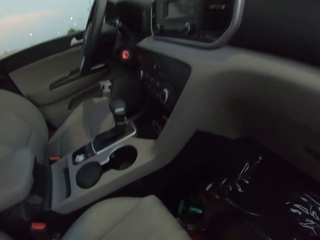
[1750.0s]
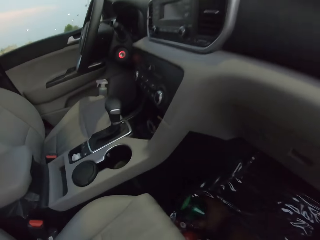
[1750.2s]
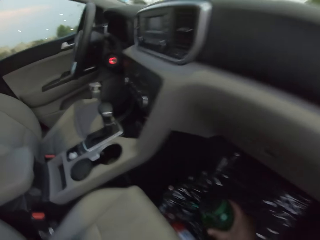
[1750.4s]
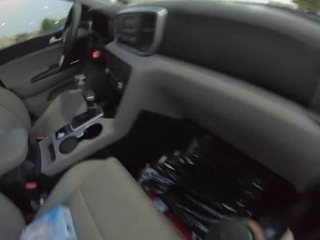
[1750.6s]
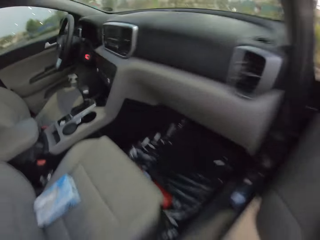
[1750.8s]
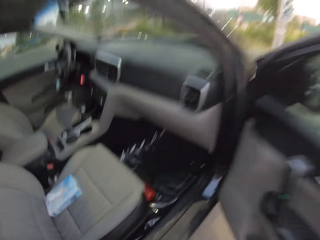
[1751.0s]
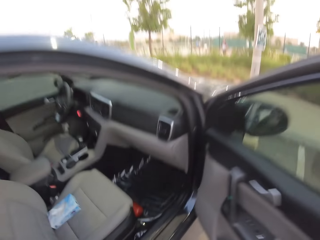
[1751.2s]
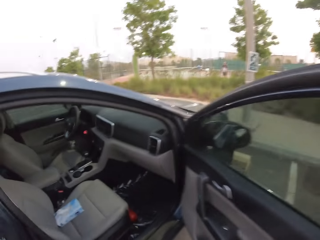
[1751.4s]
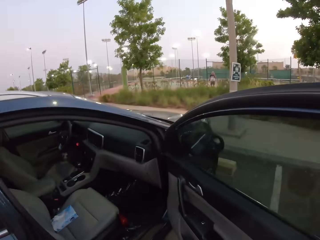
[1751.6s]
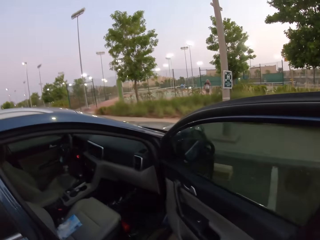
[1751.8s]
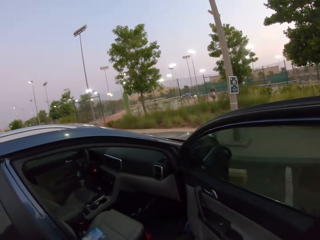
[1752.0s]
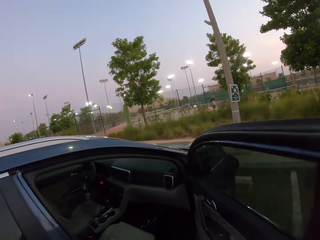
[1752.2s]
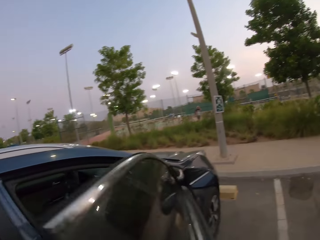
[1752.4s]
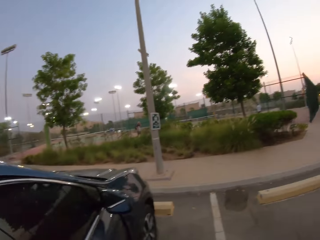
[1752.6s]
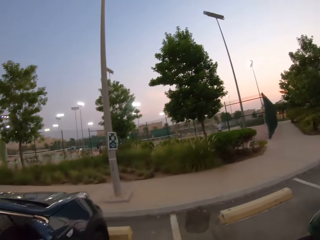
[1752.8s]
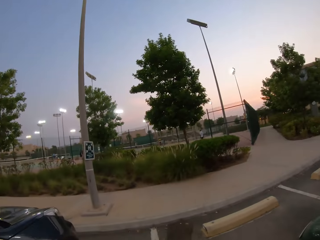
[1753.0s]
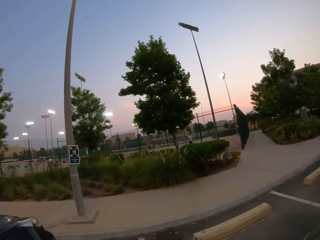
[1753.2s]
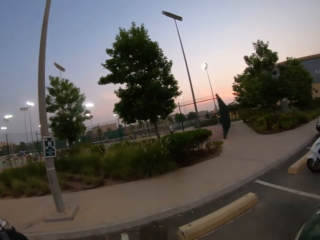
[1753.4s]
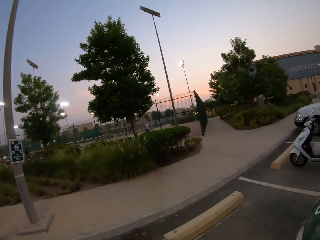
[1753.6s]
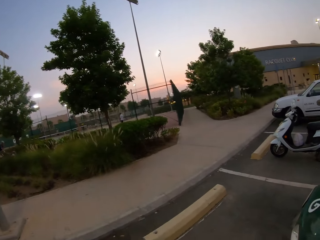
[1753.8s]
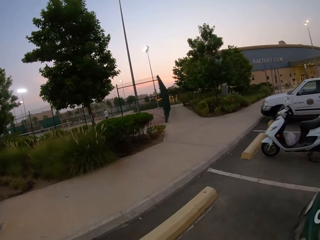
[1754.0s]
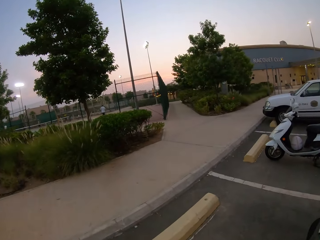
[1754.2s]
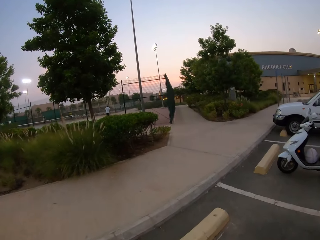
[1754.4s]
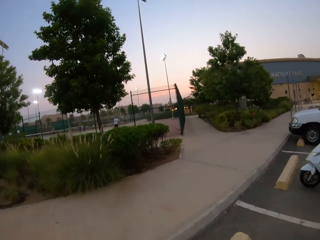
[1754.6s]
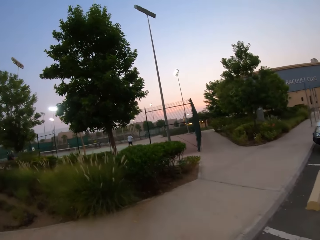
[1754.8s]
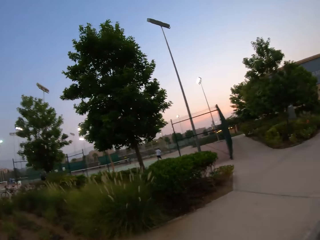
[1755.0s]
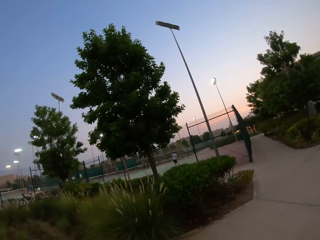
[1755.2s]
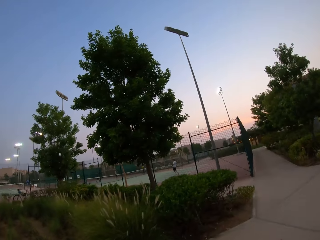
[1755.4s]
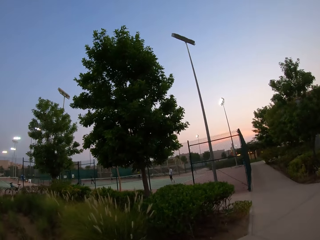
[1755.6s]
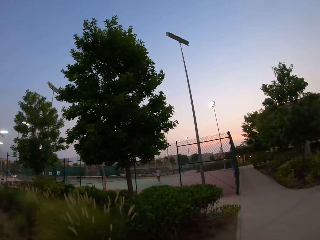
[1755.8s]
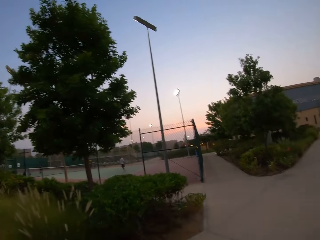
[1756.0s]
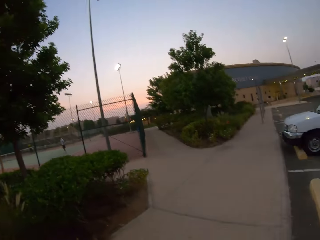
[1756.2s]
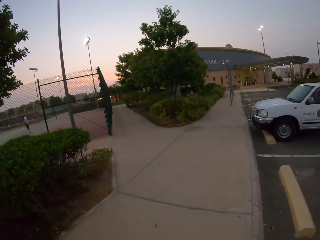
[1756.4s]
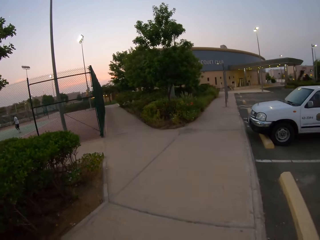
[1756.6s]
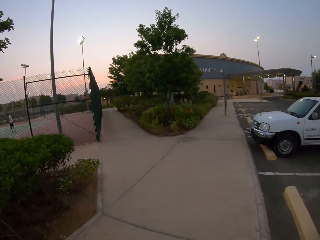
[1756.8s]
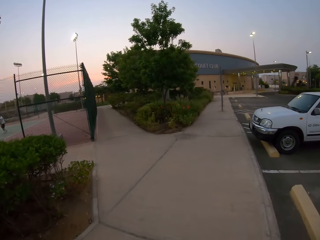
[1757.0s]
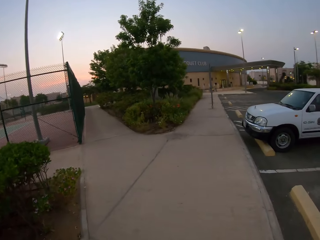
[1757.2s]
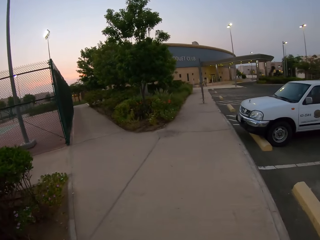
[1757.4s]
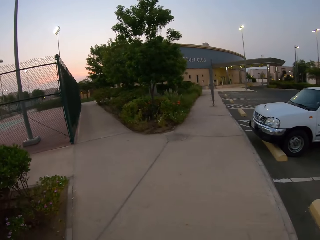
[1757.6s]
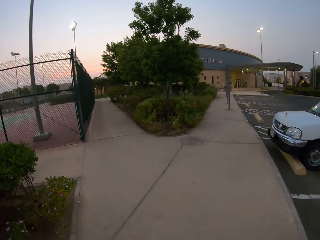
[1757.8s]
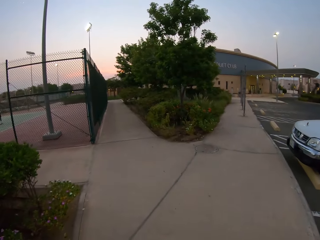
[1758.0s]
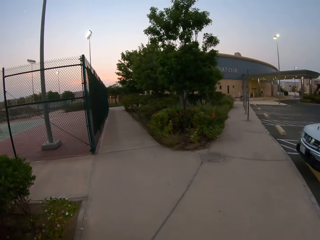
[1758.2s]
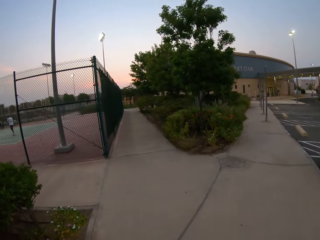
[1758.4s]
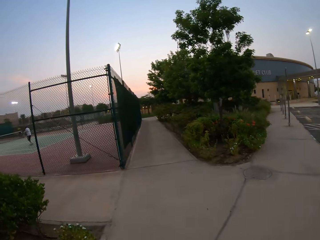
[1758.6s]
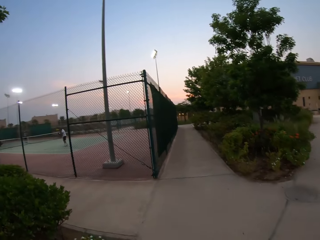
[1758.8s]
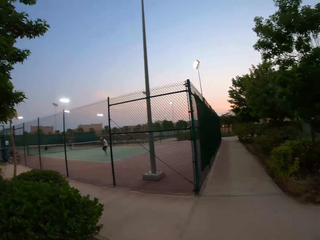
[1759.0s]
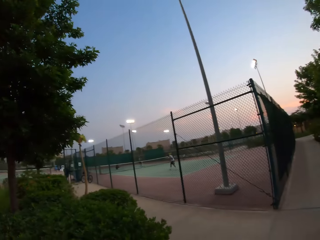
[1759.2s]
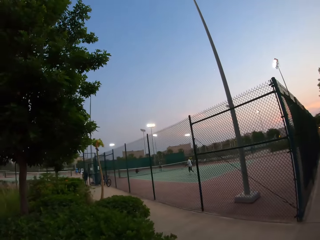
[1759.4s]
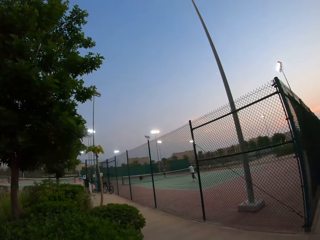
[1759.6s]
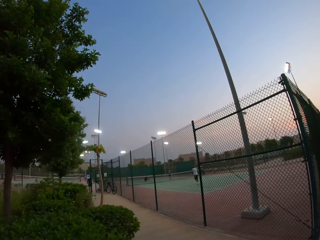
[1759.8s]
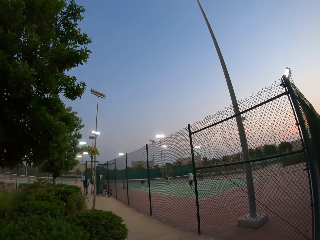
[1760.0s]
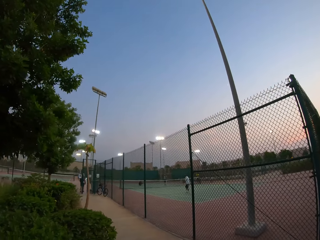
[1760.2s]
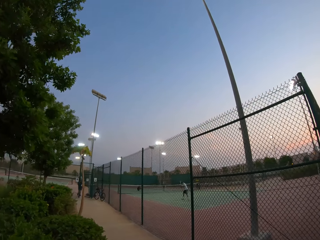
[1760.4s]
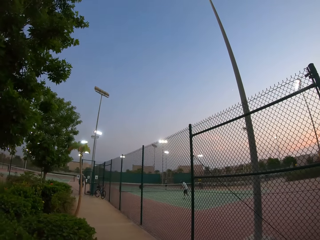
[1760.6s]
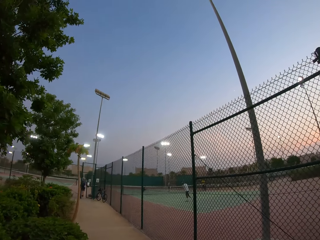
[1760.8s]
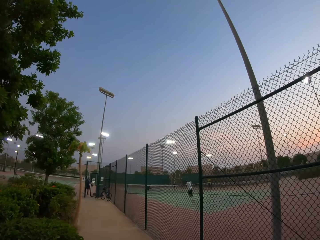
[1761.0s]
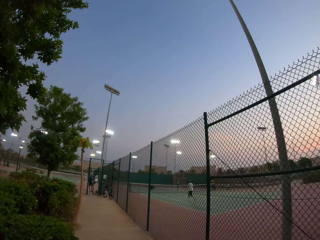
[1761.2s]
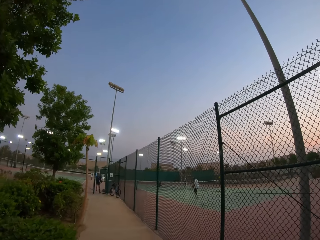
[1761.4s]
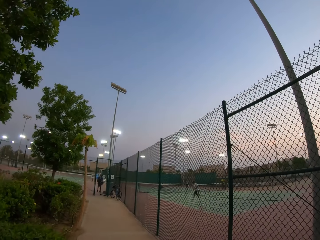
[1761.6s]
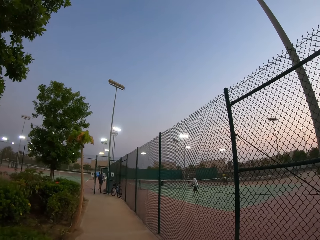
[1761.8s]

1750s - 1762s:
The camera wearer picks up the water bottle in the car. They close the car door. They walk in the sidewalk. They walk around the parking.

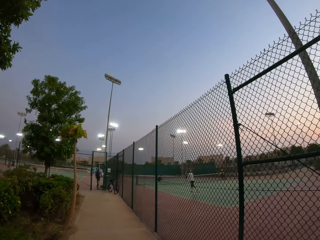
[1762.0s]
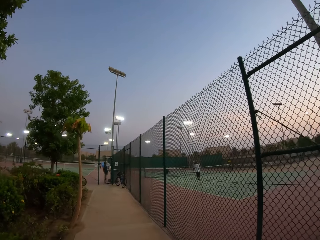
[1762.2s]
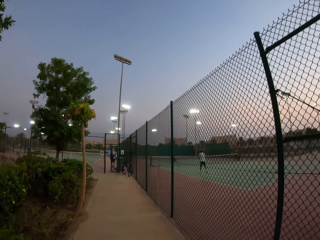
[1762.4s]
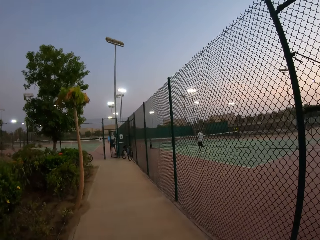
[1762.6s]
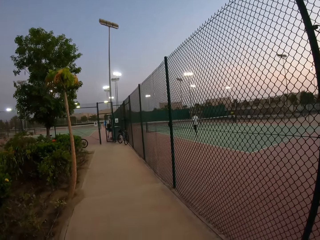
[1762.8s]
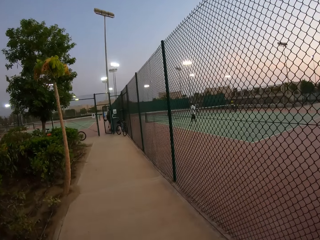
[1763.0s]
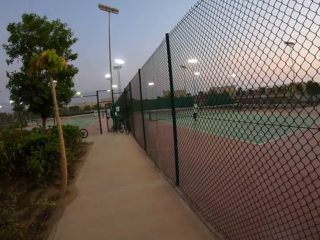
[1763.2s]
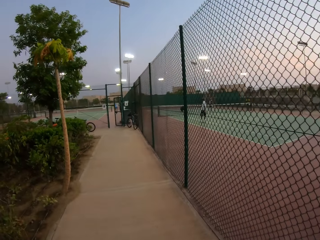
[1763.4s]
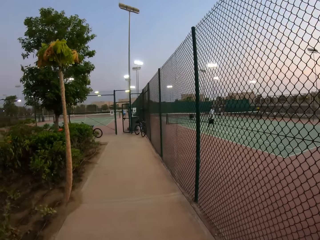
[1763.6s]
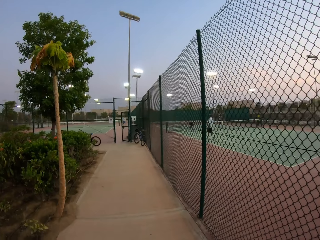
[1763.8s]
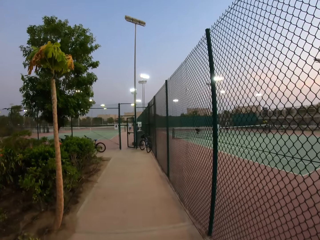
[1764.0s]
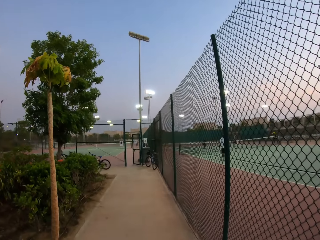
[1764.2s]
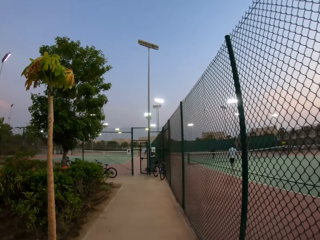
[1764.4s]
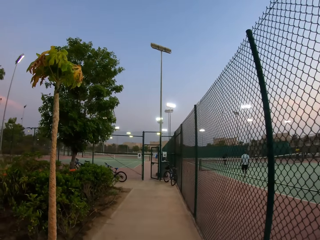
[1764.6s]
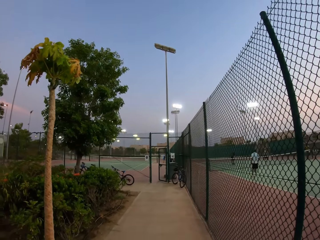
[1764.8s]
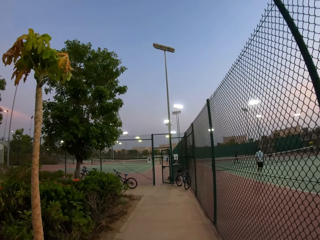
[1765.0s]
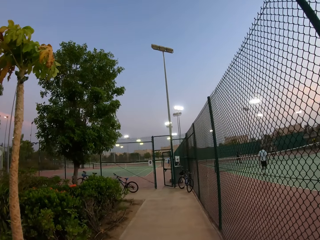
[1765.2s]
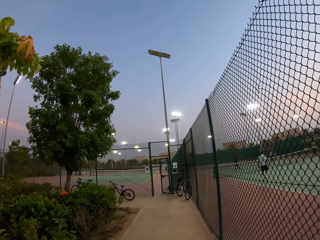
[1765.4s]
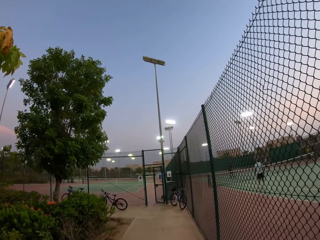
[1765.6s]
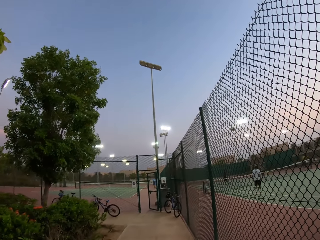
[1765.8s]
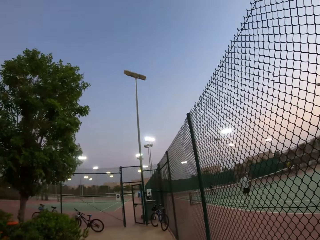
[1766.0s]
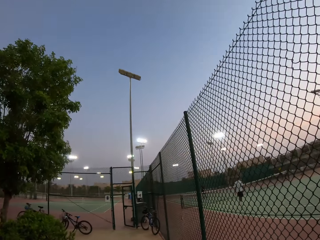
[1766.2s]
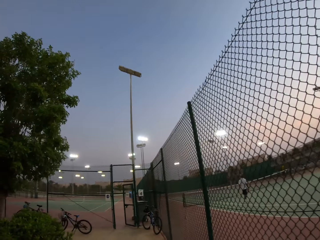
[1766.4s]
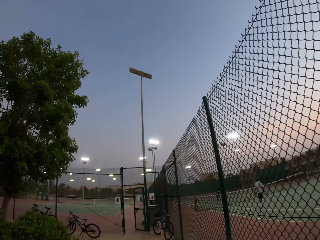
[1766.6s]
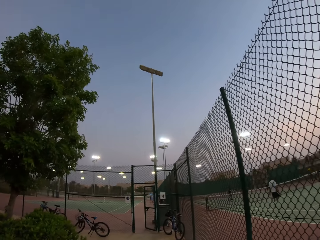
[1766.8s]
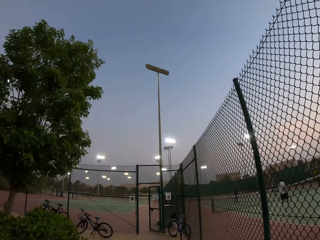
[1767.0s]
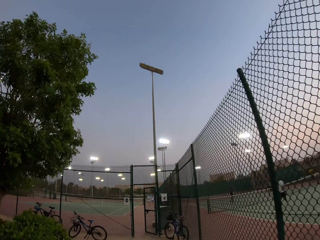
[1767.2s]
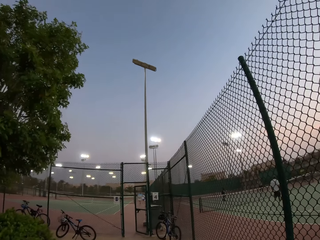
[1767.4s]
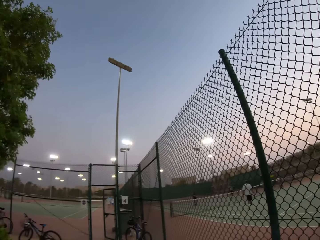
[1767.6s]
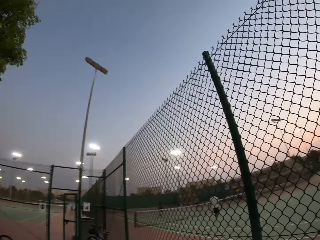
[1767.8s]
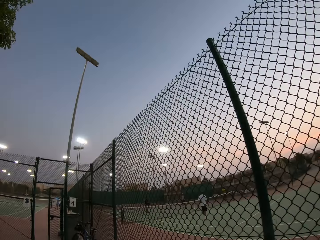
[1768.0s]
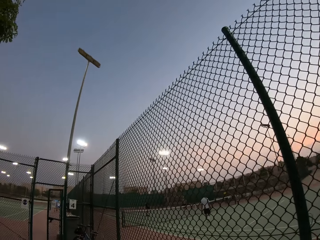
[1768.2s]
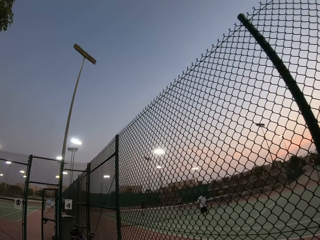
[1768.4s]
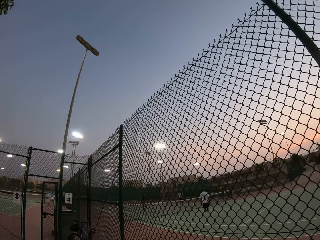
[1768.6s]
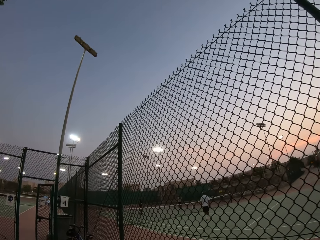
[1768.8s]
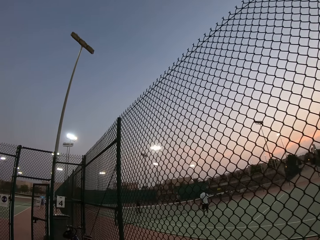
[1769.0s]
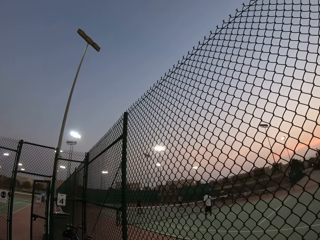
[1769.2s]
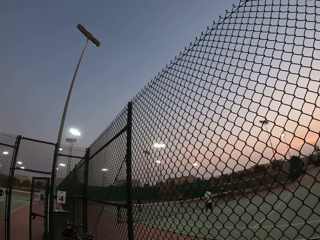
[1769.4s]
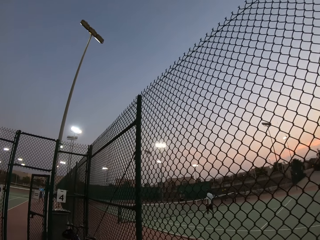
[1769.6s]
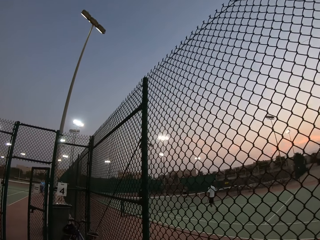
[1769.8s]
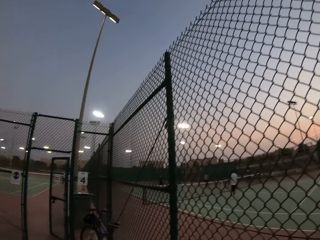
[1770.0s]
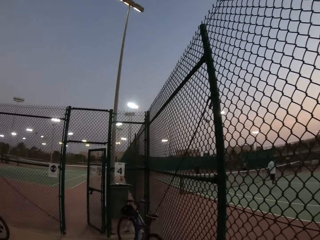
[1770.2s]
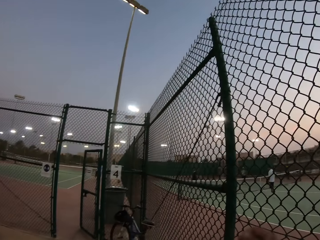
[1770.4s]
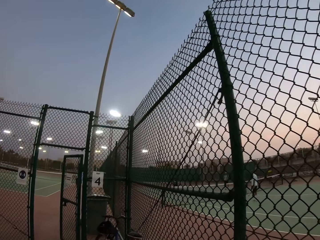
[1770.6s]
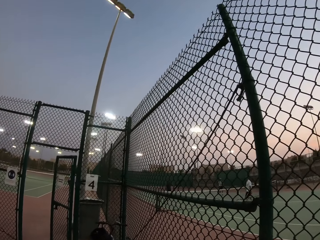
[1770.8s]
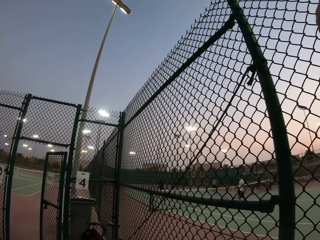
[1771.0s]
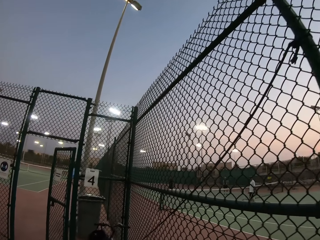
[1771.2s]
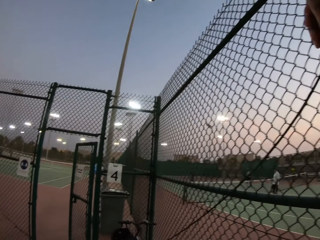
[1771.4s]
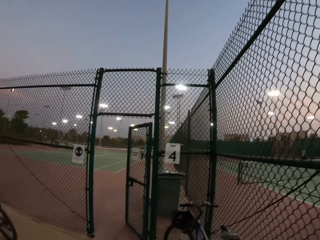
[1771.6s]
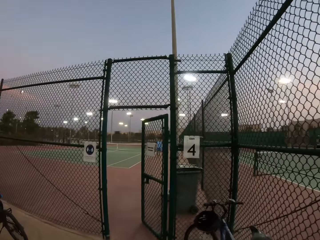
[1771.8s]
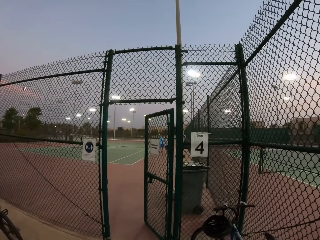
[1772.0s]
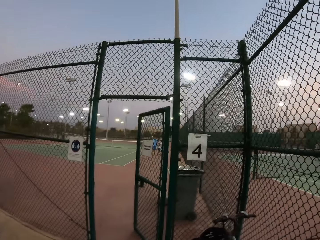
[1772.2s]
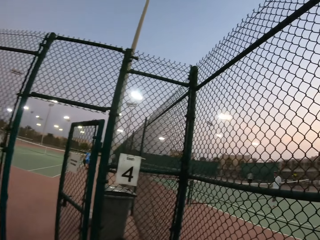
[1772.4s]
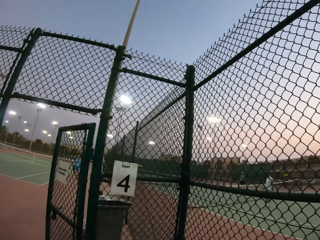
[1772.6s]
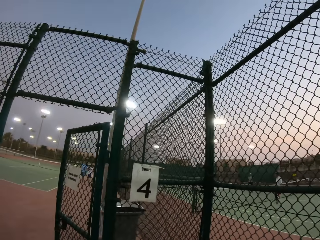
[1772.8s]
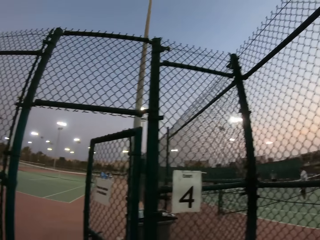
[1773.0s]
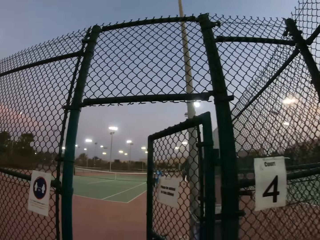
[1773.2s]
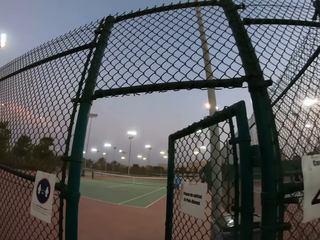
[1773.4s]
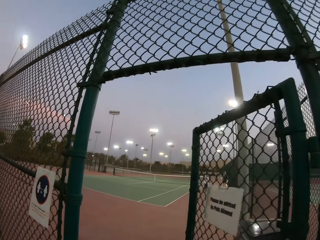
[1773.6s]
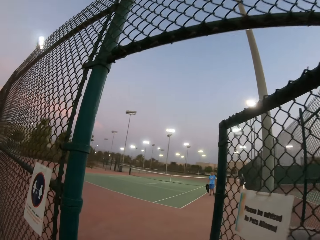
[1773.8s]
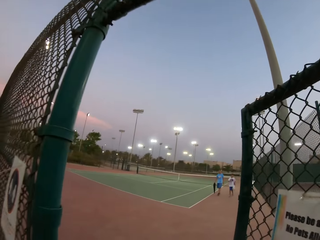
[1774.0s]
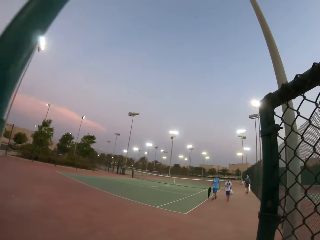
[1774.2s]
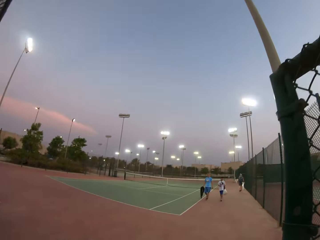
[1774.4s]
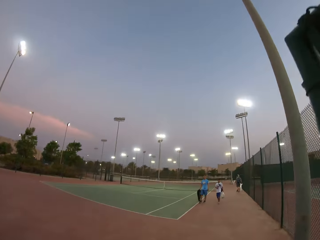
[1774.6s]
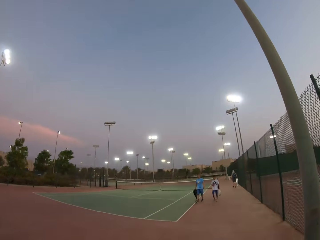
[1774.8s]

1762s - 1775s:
The camera wearer enters the gate of the tennis pitch.
